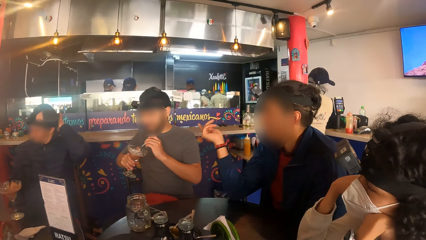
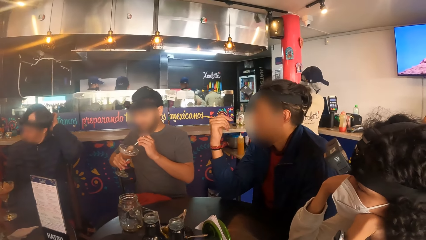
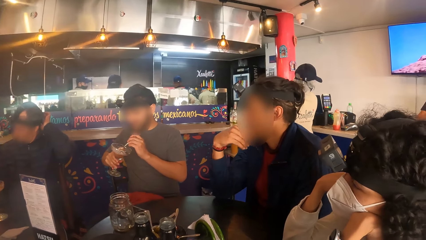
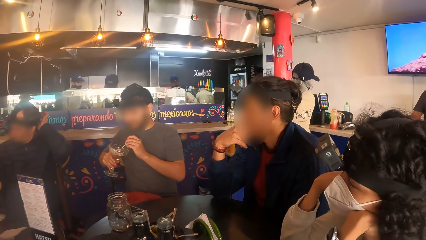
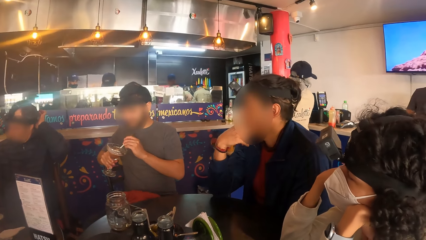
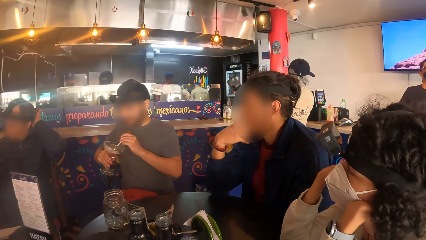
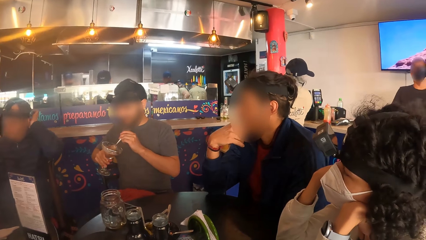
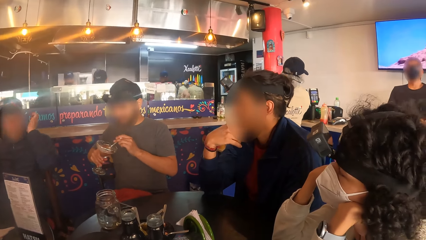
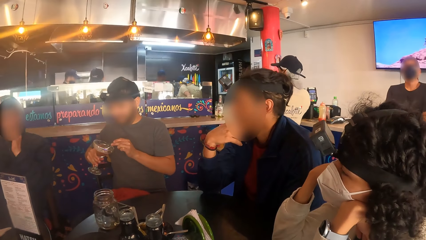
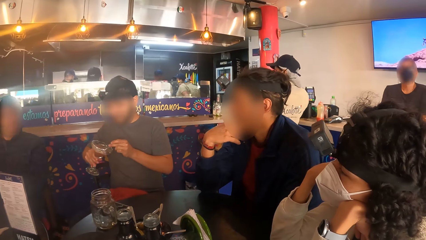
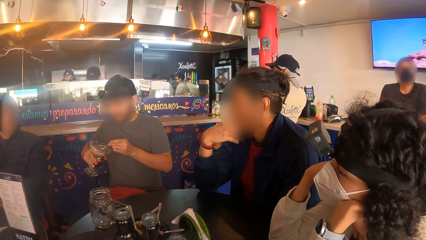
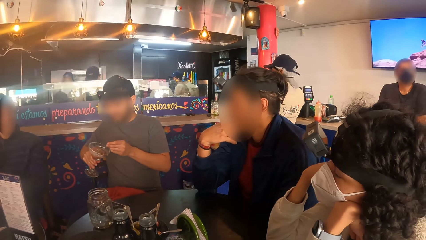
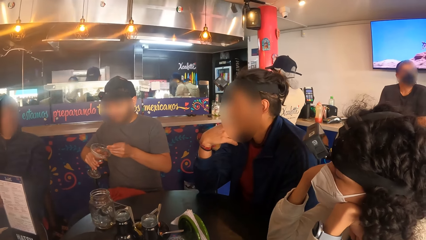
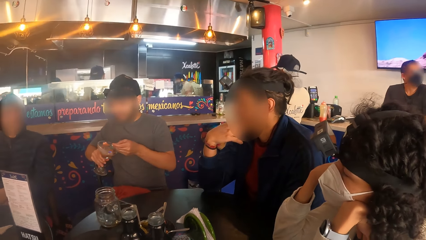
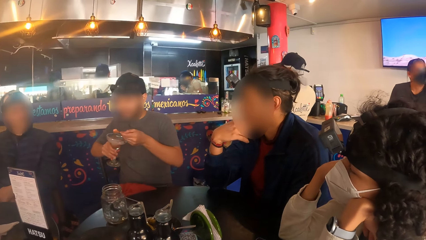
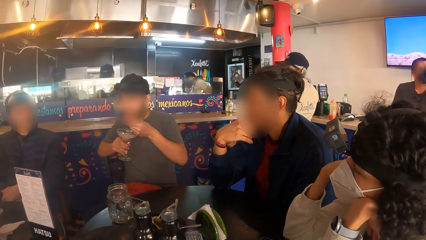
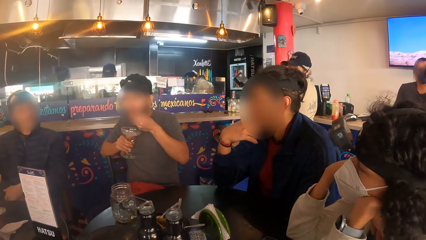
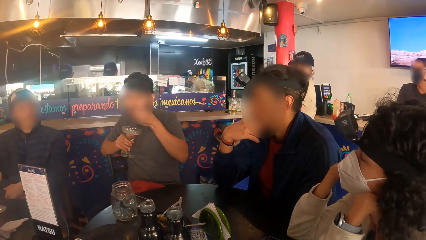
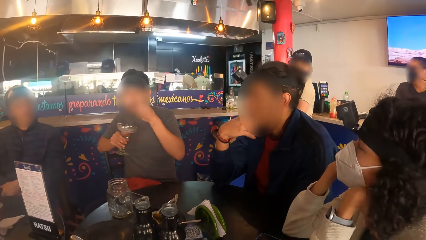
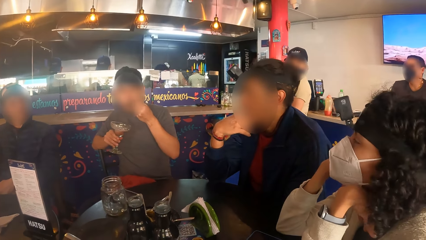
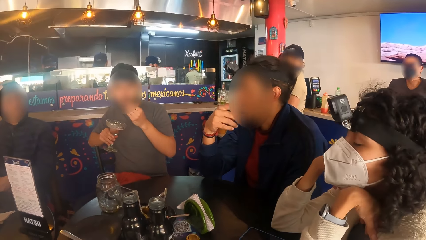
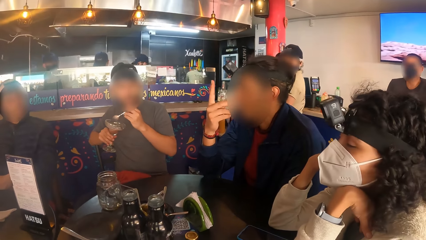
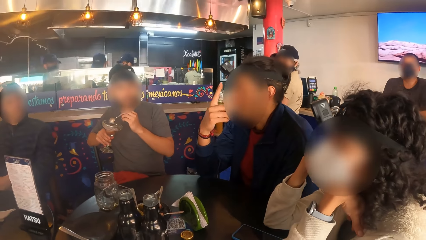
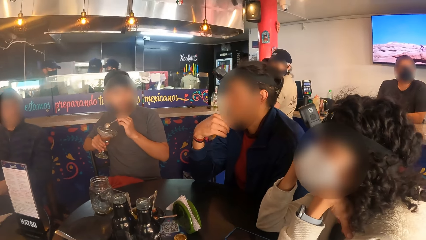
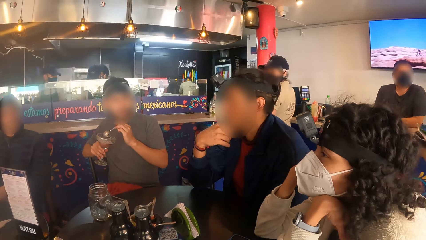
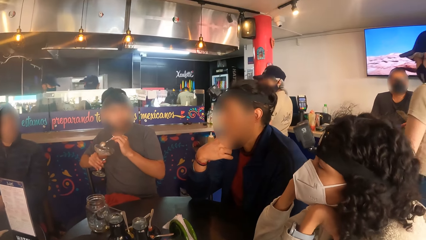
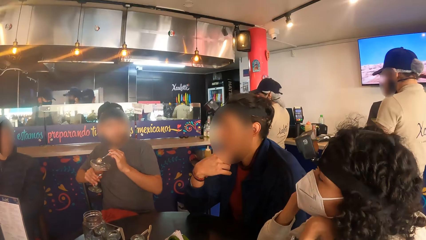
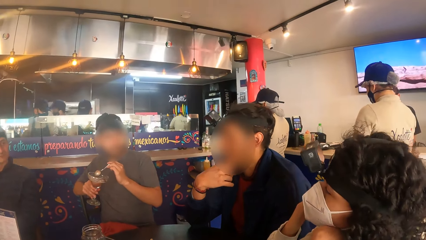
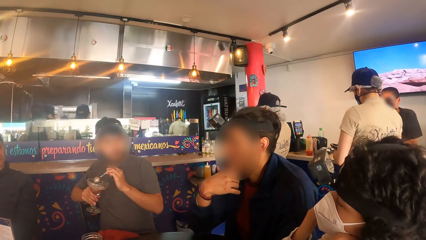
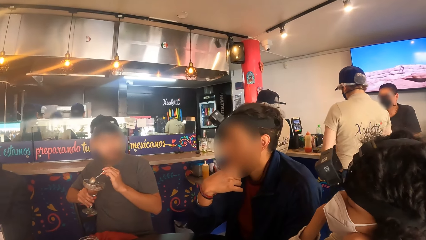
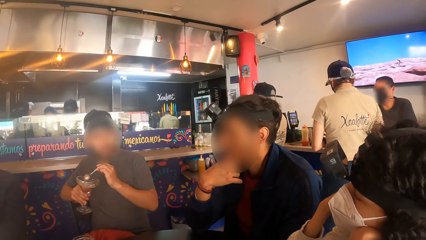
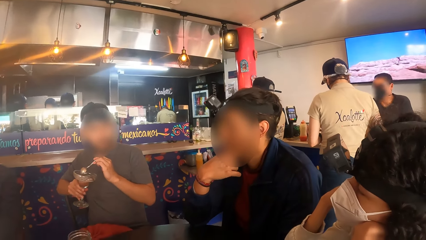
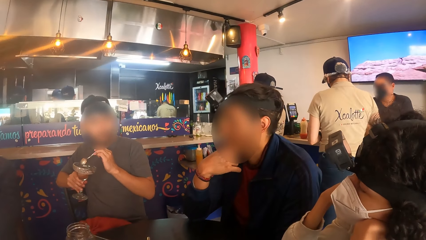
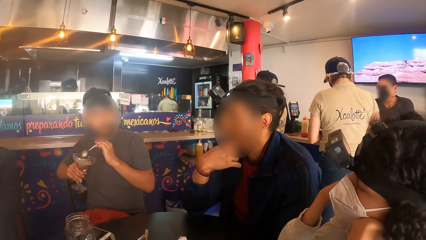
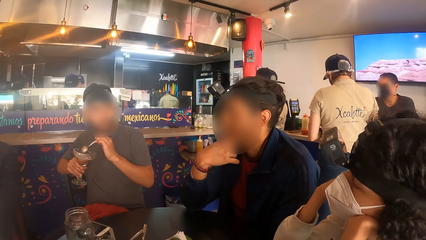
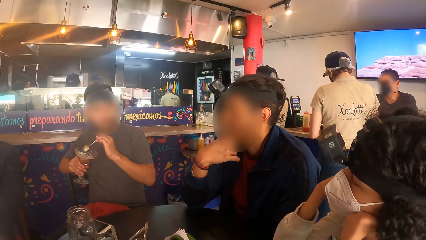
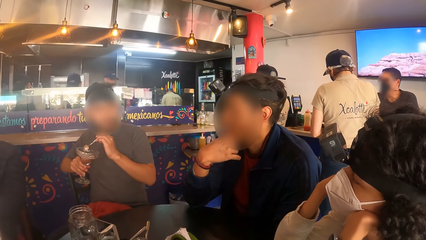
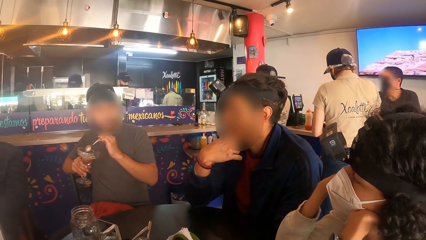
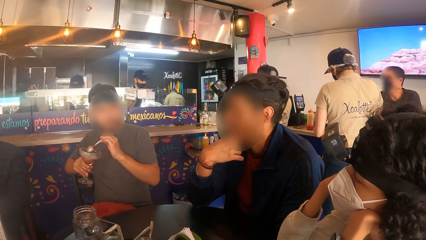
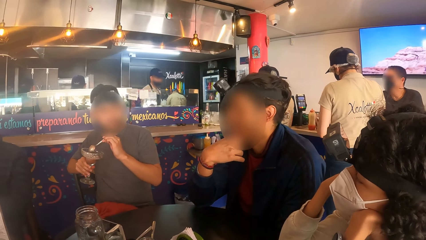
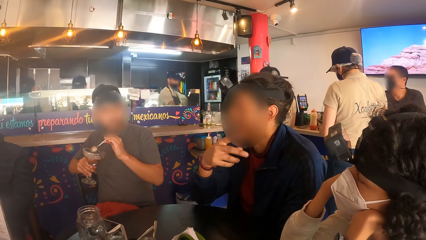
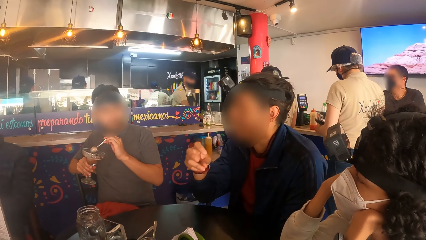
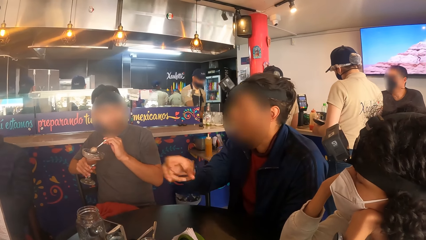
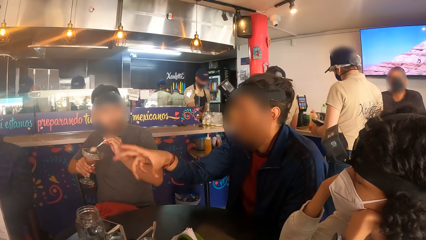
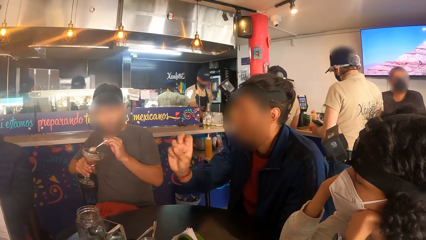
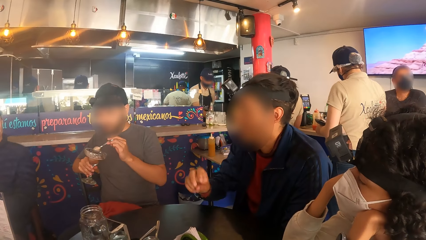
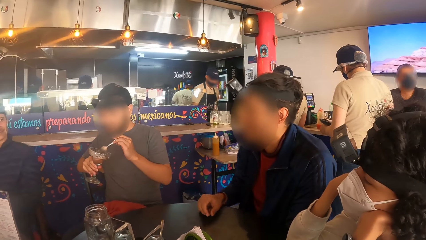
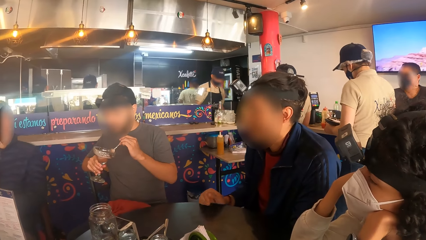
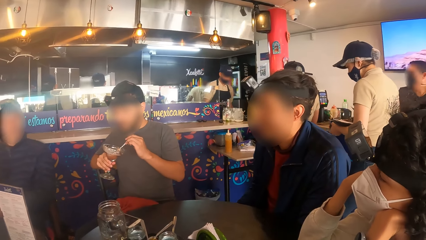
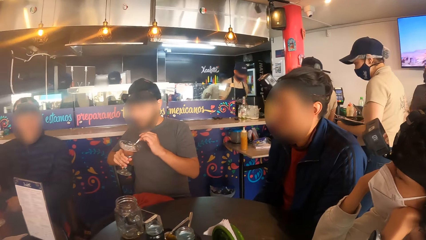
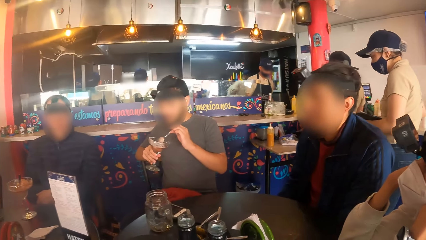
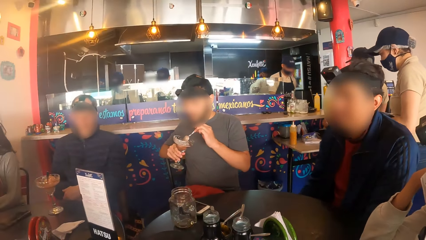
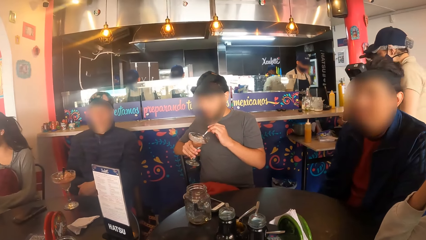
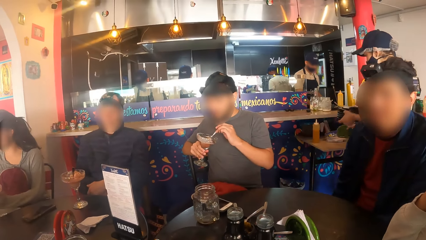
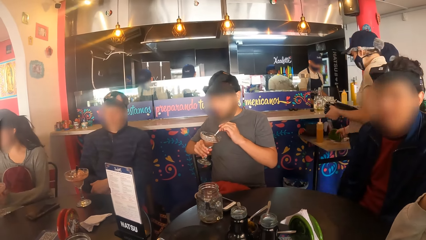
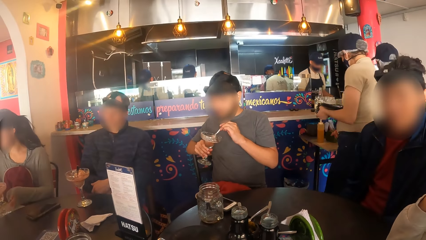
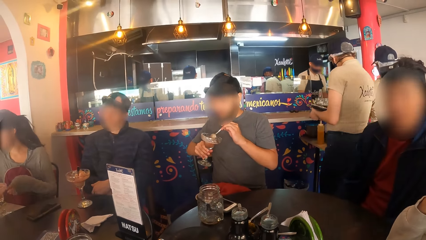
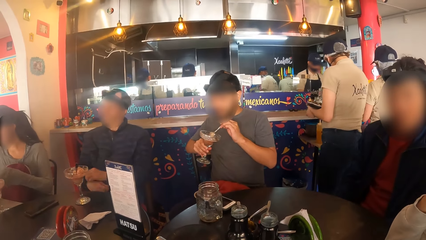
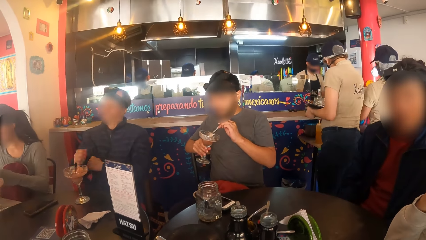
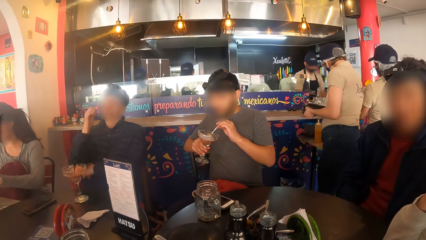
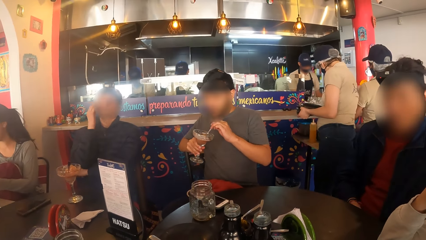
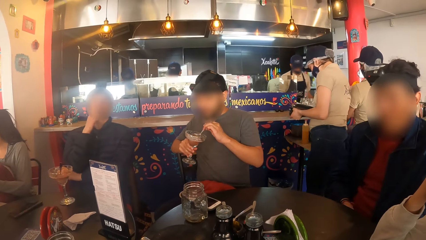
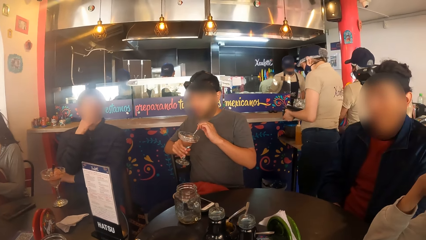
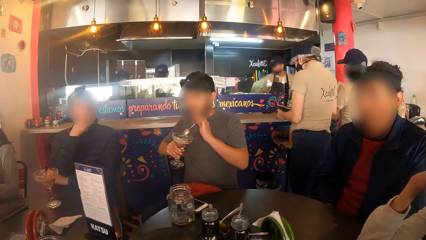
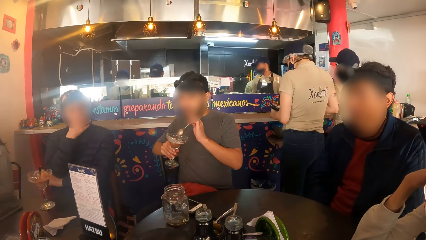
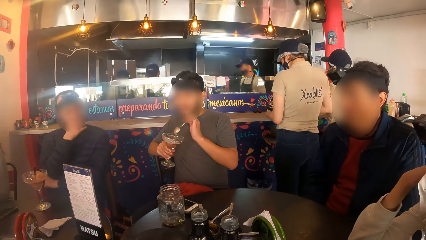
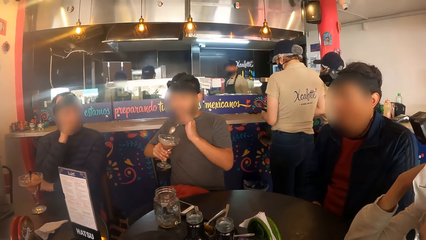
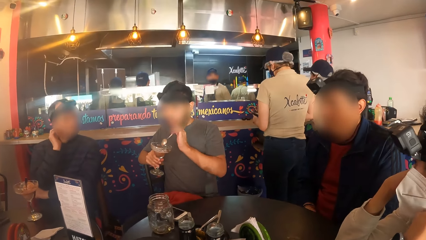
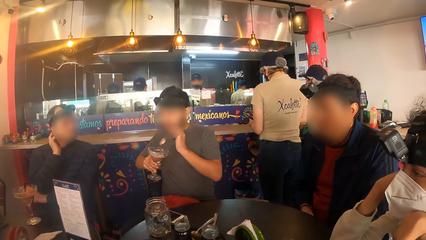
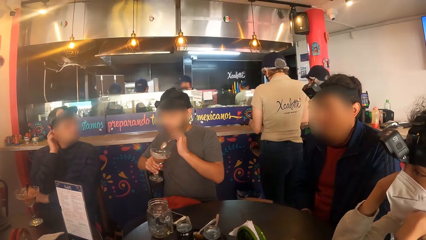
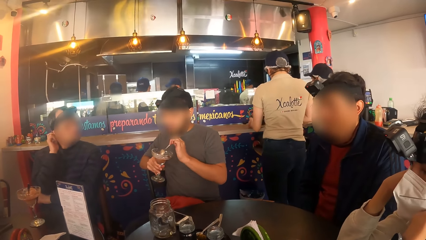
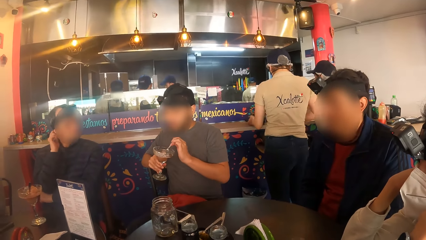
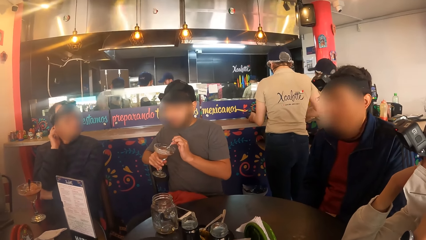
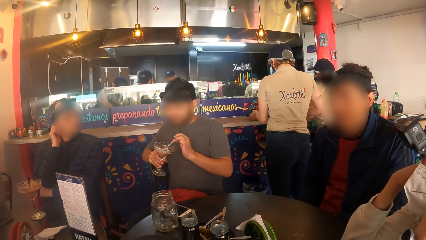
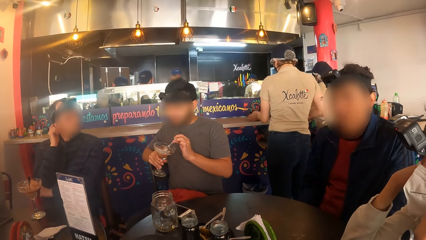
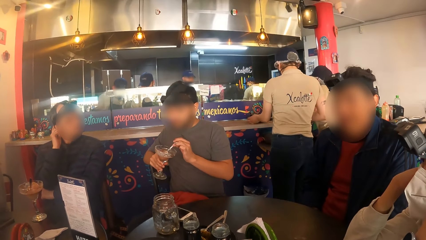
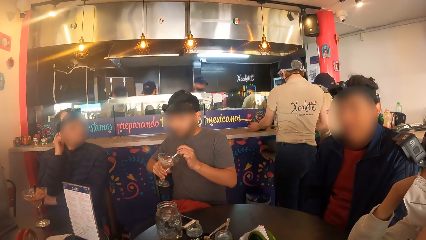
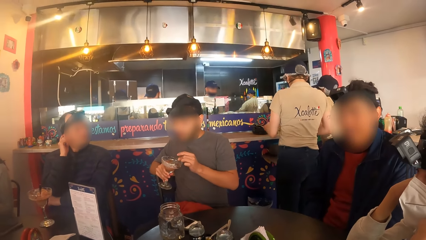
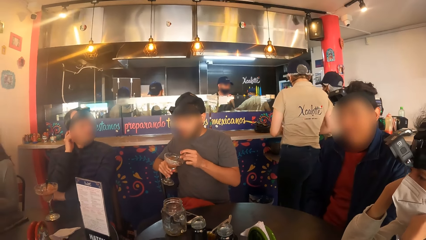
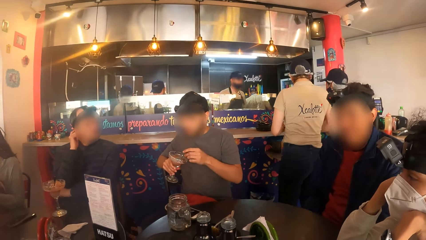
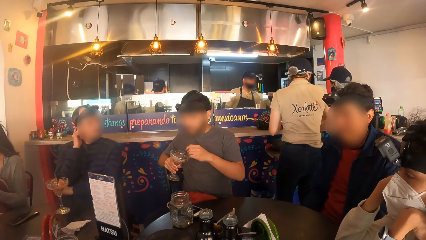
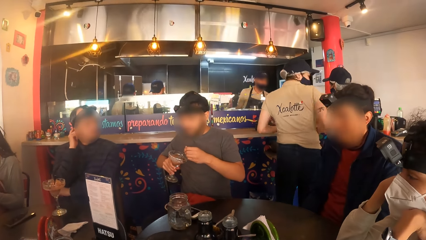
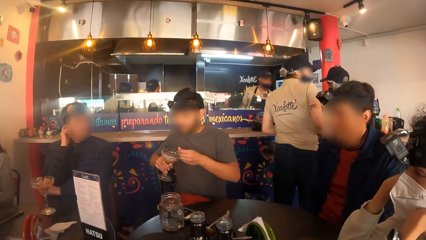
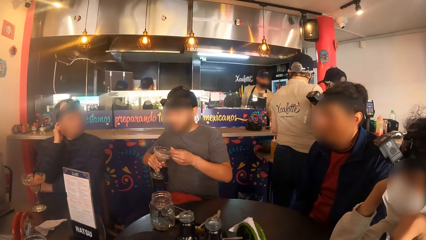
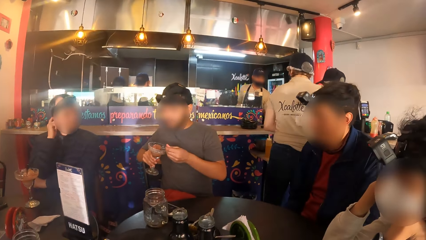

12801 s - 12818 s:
A man puts his left hand on his chin. Another man scoops smoothie with the spoon in his left hand and eats smoothie with the spoon in his left hand. A third man puts his right hand on his chin. A waiter puts plates down.
